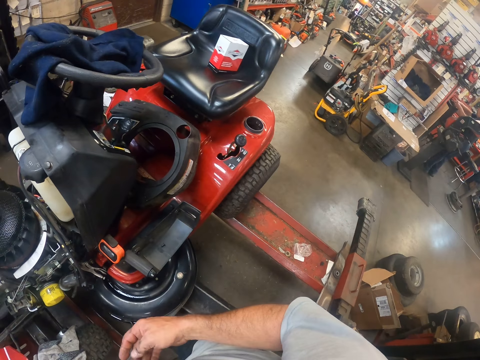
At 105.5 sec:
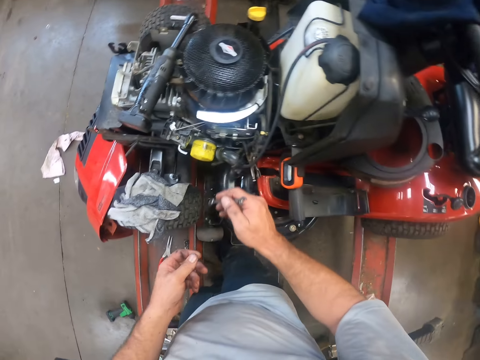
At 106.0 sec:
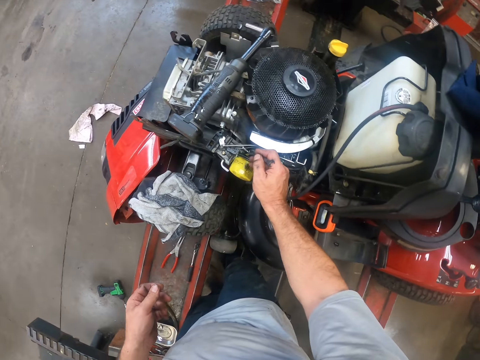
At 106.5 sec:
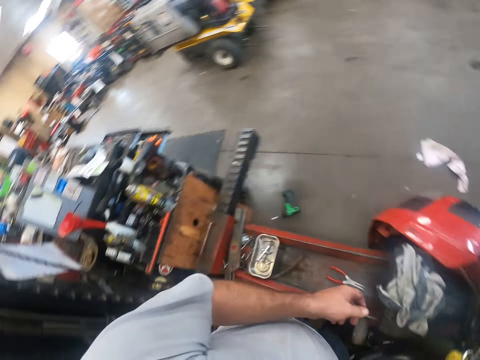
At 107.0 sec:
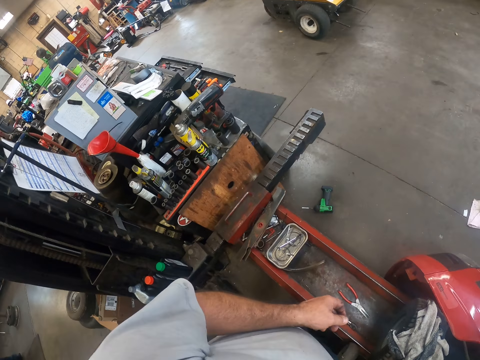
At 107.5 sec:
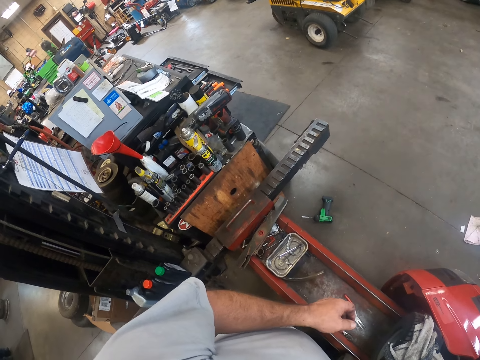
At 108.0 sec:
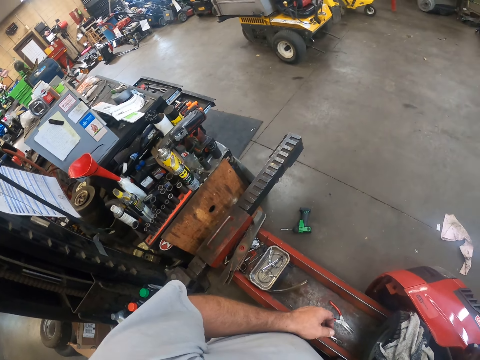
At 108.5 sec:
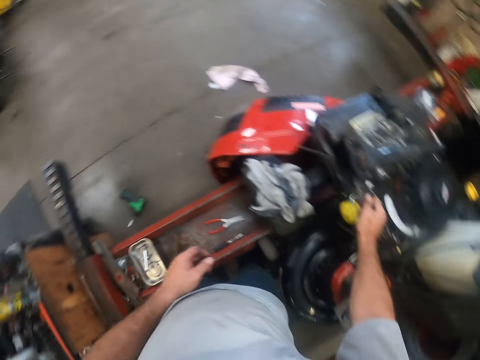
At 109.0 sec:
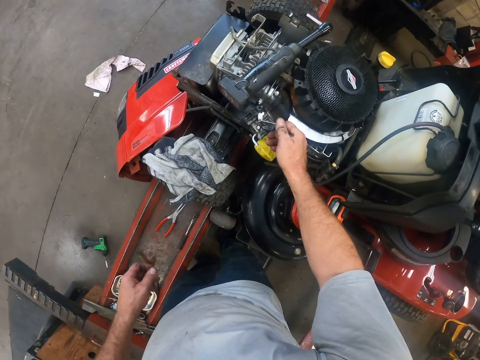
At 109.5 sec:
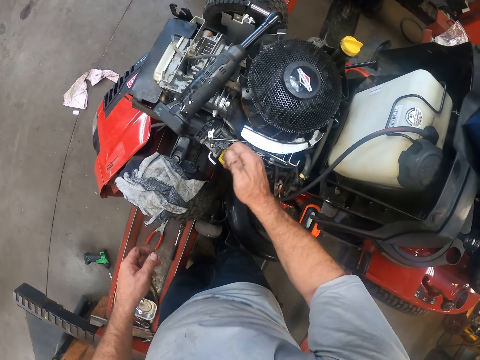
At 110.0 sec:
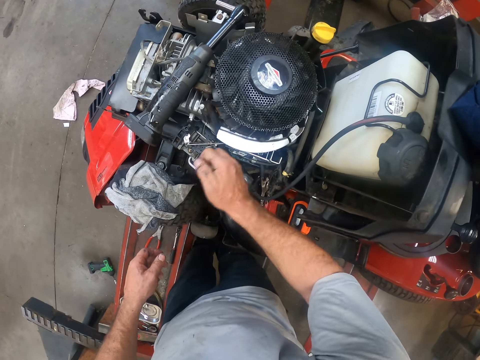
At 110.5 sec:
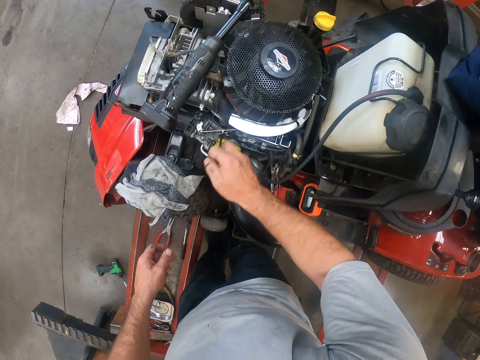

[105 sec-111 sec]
The camera wearer moves a spanner towards the engine. He unscrews a screw from the lawn mower with the spanner in his right hand. He twists part of the engine. He moves a leg.

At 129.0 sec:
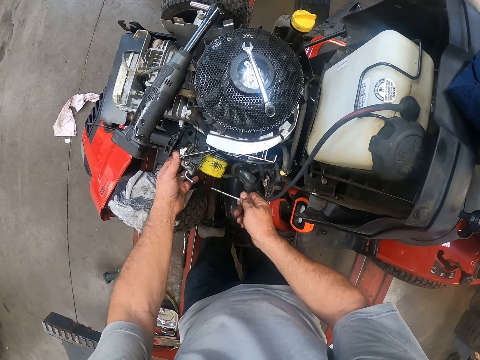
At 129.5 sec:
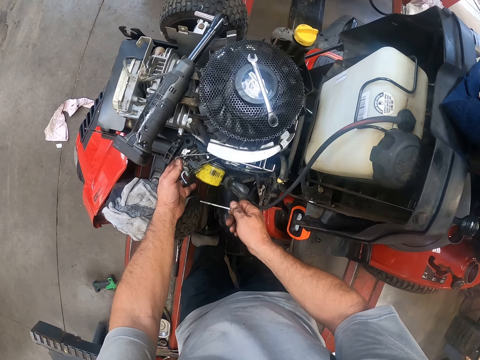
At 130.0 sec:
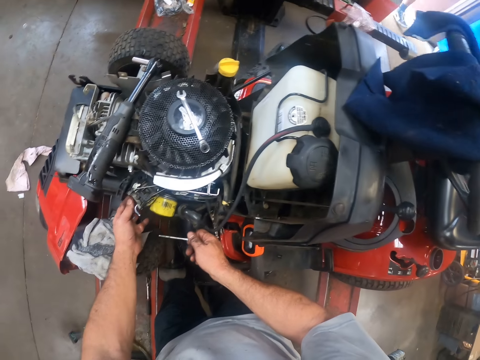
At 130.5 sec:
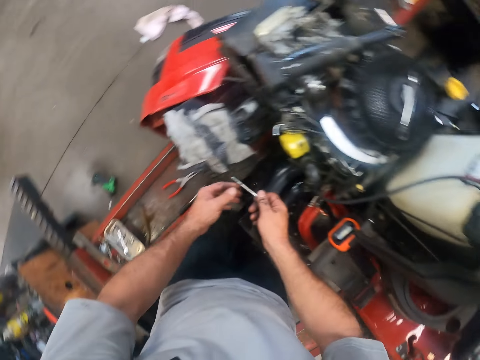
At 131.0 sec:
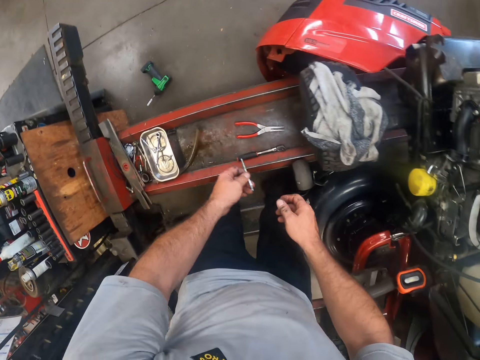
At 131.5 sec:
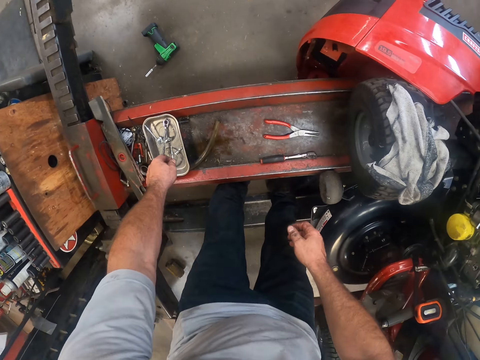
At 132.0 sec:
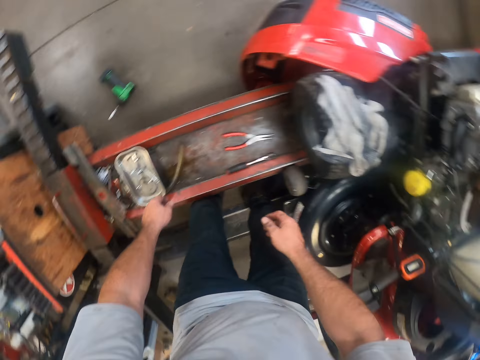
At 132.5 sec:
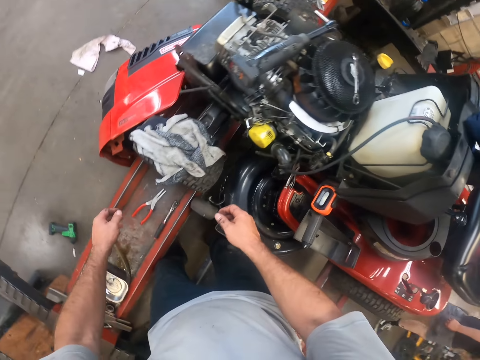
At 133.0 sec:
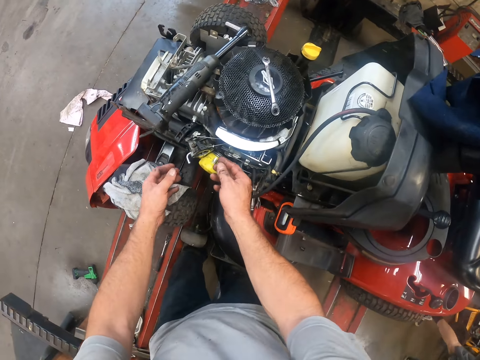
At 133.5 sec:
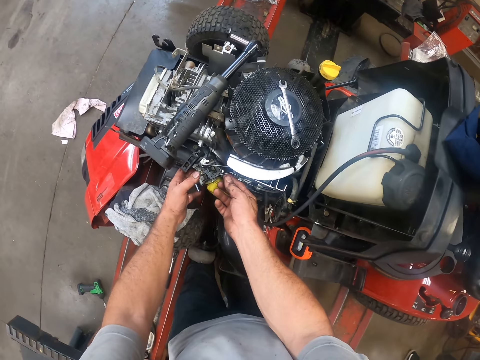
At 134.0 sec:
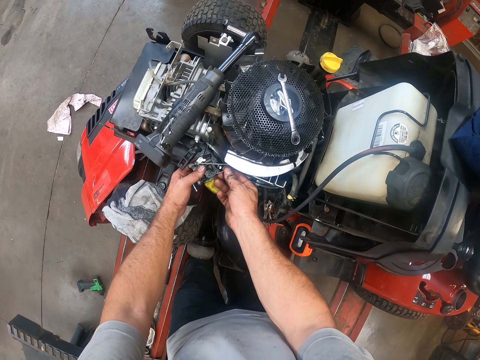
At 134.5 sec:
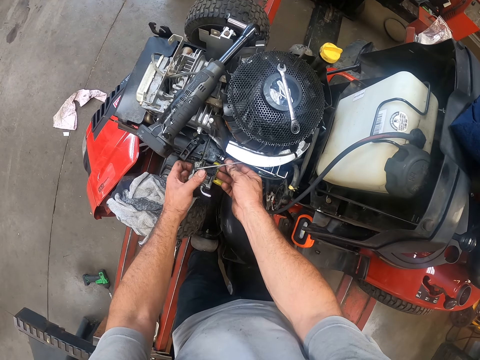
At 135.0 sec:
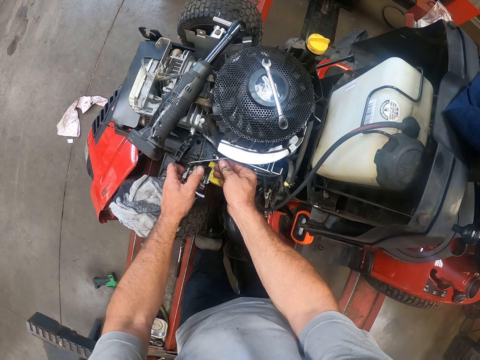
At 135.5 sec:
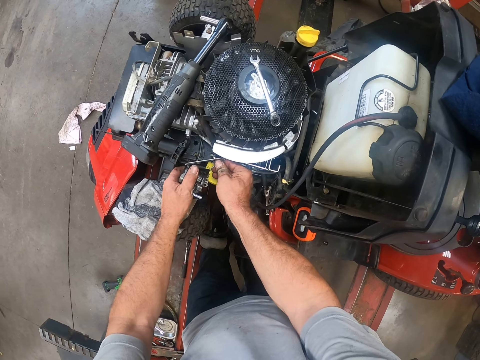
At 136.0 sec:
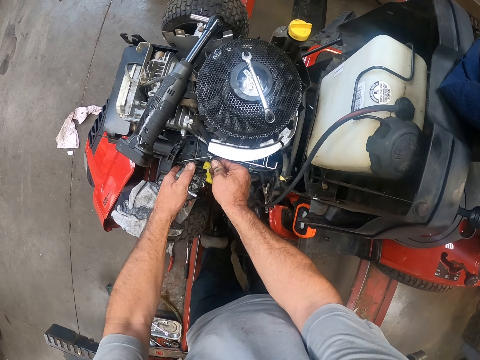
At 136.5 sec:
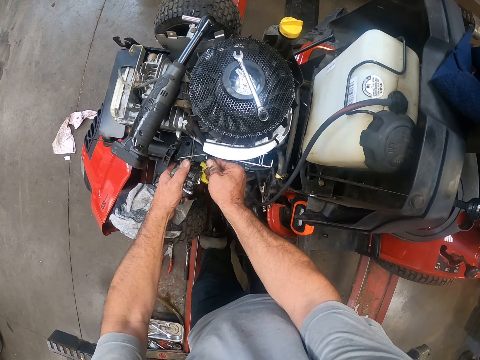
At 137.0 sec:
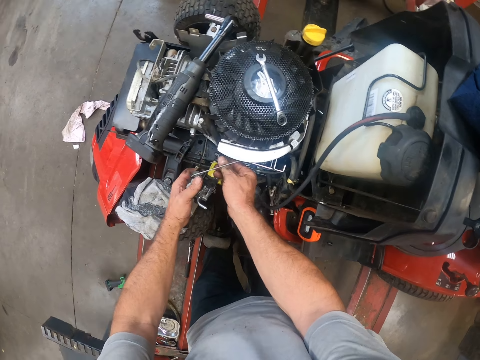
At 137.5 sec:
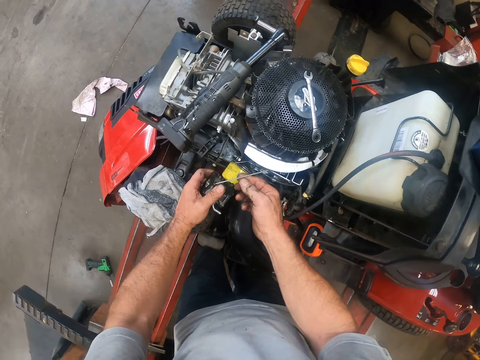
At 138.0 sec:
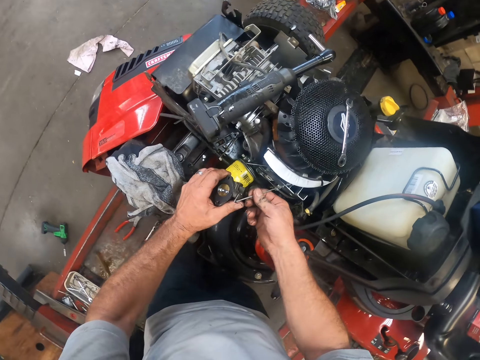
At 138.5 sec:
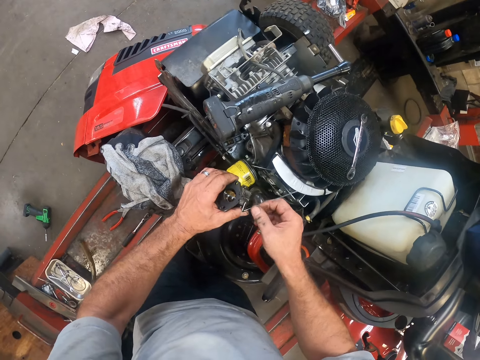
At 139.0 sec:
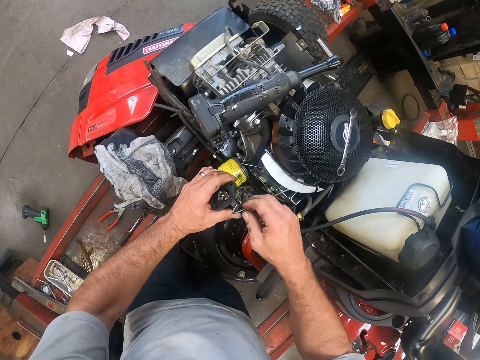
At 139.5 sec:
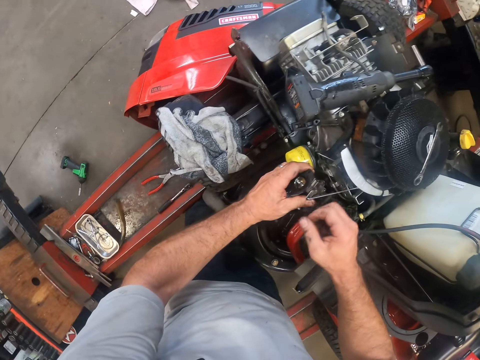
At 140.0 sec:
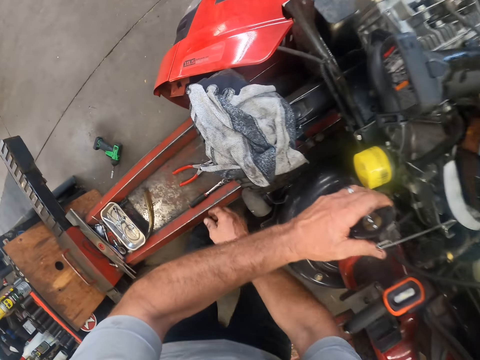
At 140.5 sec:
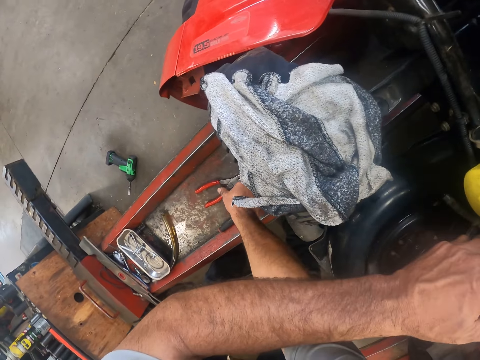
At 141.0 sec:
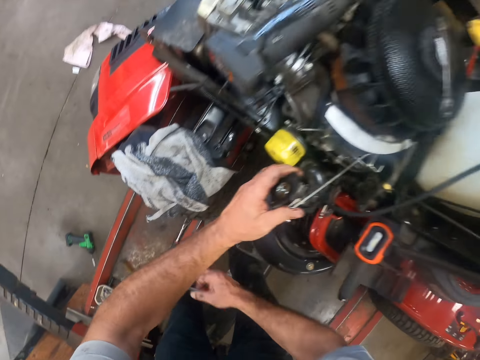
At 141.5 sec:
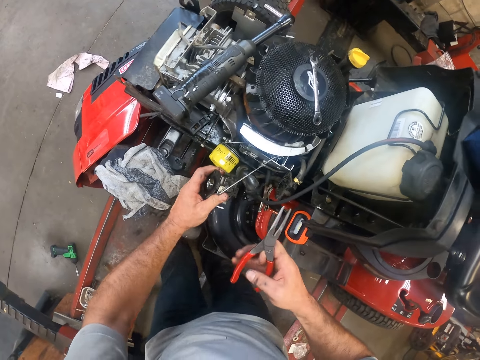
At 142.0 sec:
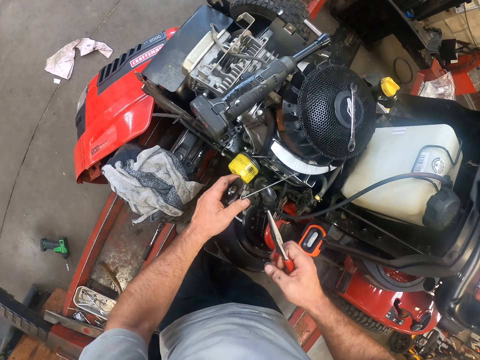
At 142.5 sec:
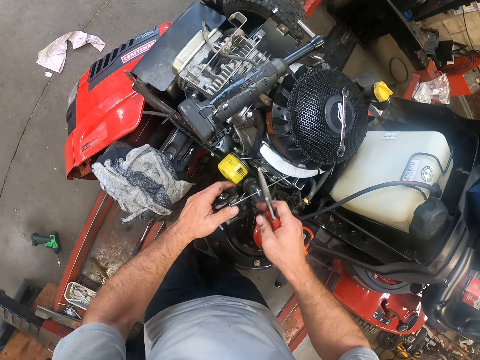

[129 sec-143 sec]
The camera wearer removes a hand from the engine. He passes the screw from his right hand to his left hand. He holds part of the engine with the other hand. He drops the screw on the rail with his left hand. He moves his hands towards the engine. He uncouples a carburetor from the lawn mower with his hands. He holds part of the engine. He moves a hand away from the engine. He picks up a screwdriver or pliers from the rail with his right hand.

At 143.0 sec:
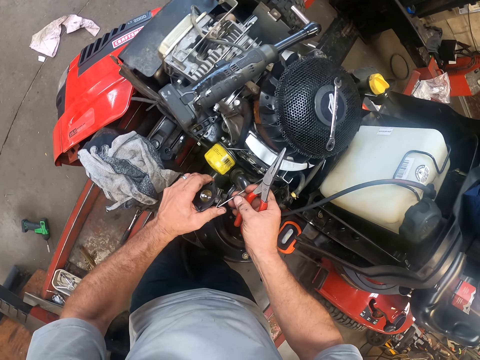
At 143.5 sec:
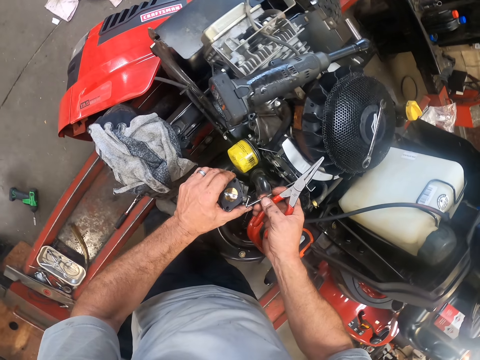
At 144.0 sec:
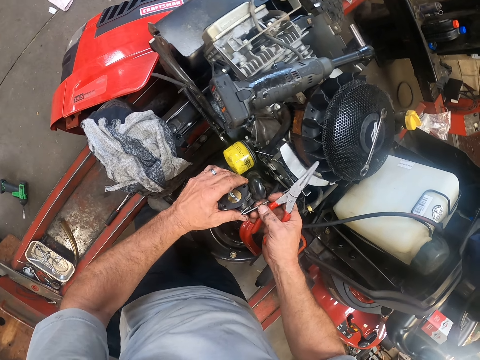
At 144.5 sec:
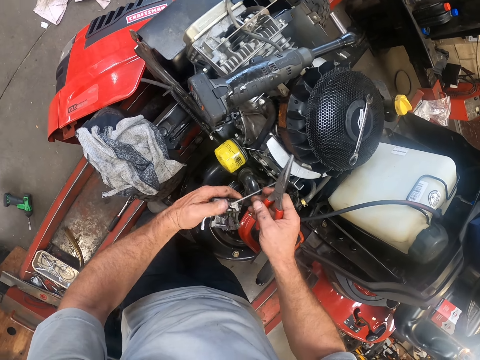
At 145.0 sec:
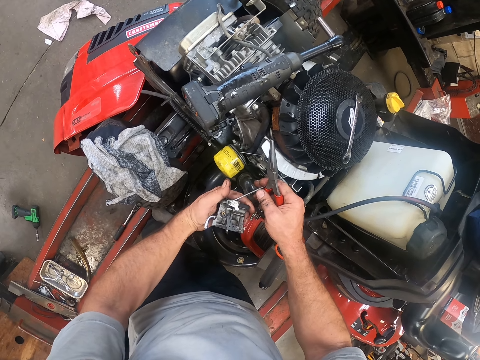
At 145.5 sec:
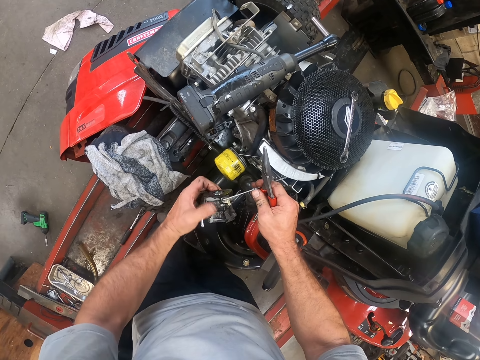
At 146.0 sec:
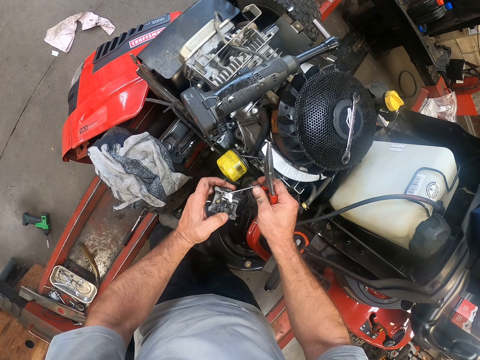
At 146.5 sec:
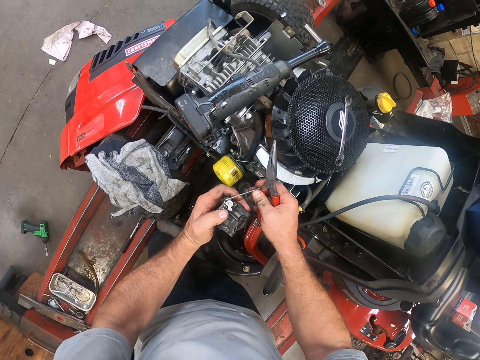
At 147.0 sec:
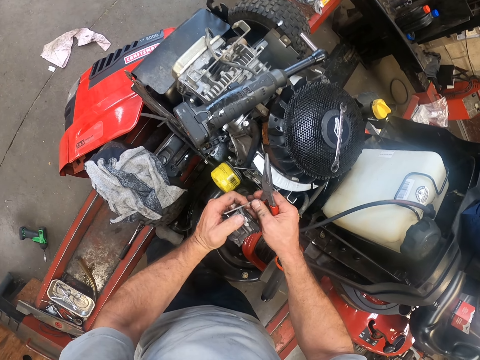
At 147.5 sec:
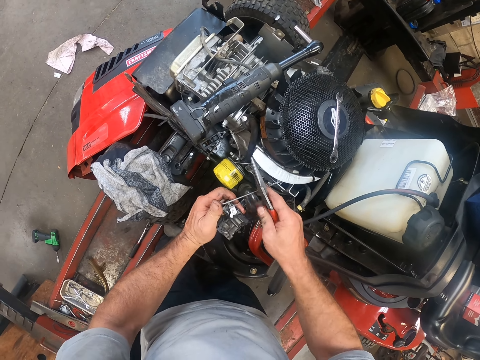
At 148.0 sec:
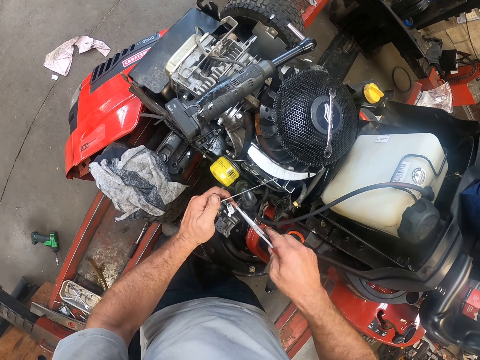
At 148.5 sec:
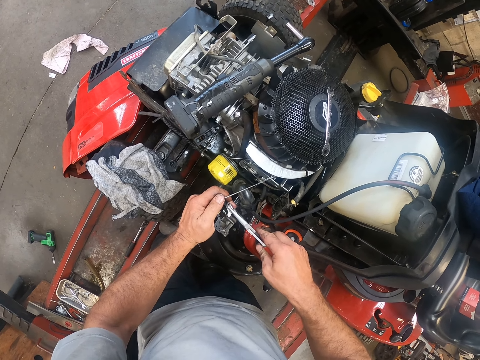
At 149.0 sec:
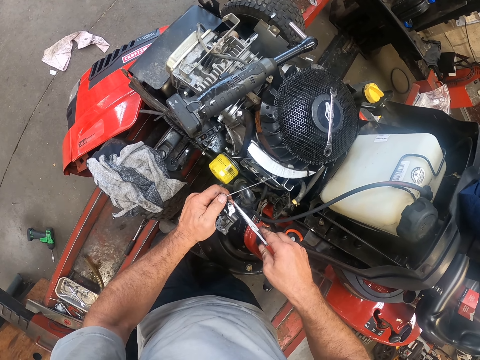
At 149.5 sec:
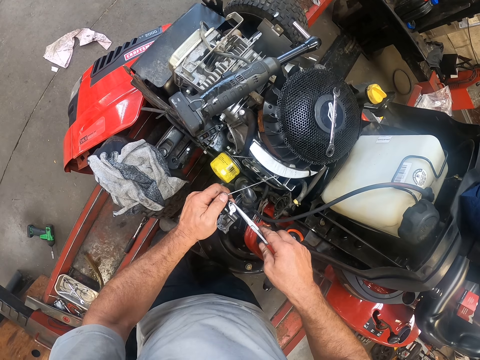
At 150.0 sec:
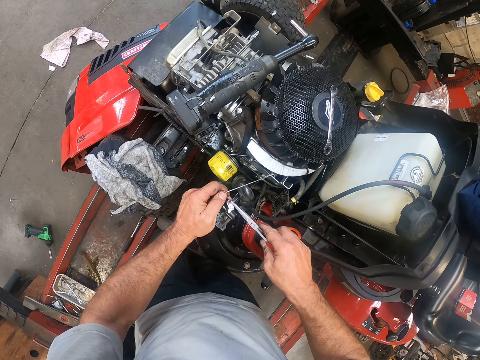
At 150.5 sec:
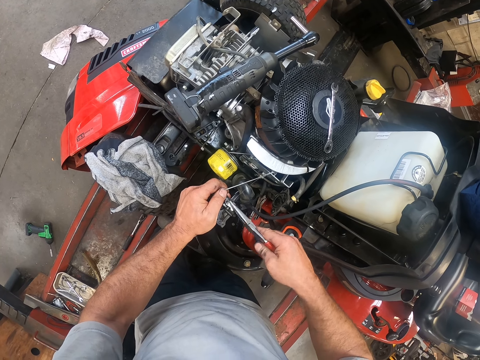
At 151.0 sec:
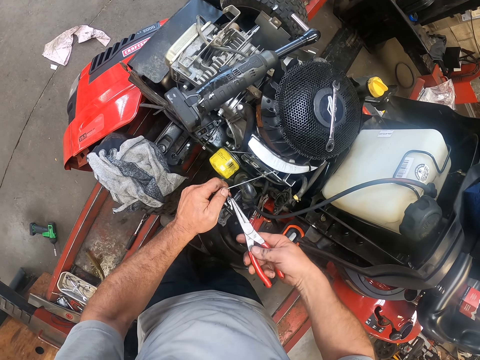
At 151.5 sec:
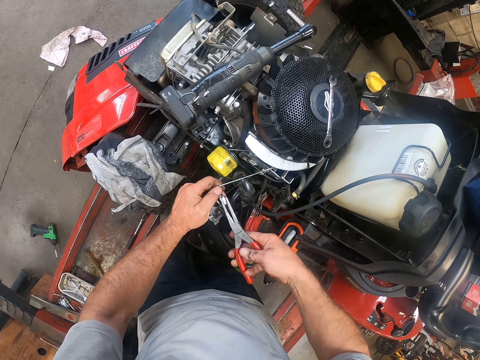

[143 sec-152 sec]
The camera wearer uncouples the carburetor from the lawn mower with his hands. He holds part of the engine. He turns part of the engine. He removes a hand from the part of the engine. He holds part of the engine. He removes a hand from part of the engine. He puts pliers on part of the engine. He uses the screwdriver in his right hand on the carburetor.
